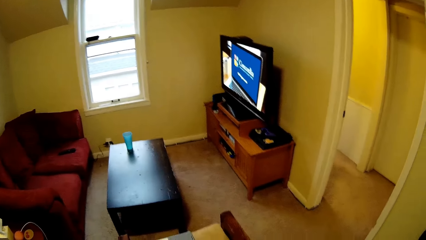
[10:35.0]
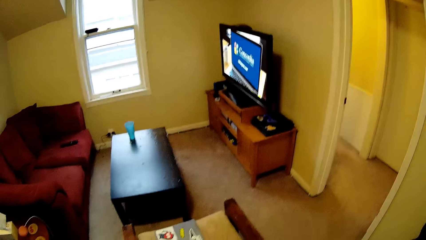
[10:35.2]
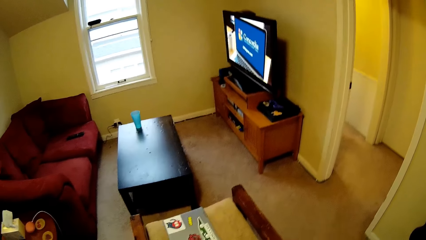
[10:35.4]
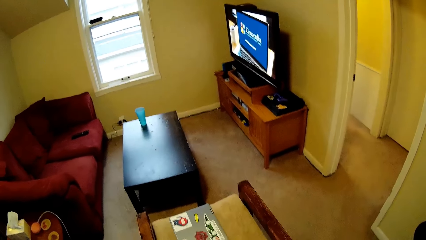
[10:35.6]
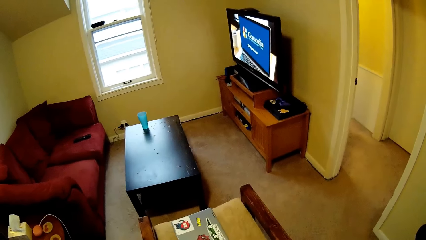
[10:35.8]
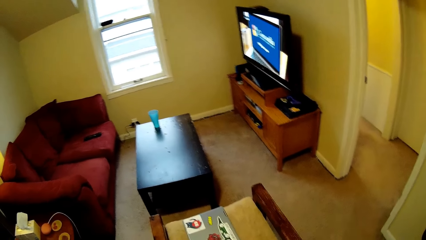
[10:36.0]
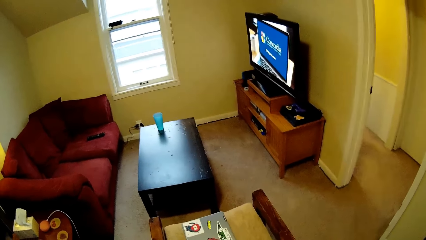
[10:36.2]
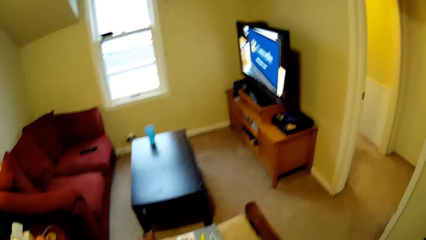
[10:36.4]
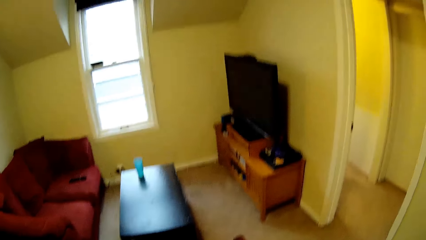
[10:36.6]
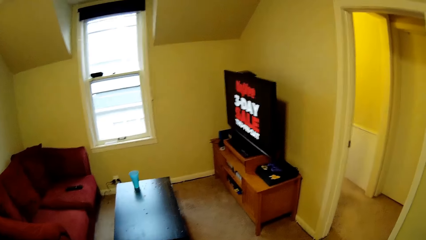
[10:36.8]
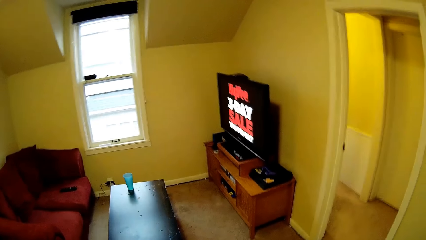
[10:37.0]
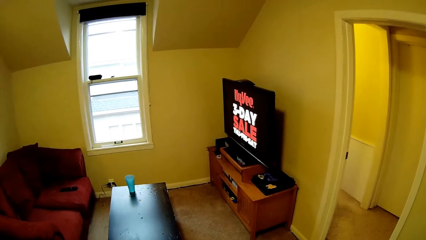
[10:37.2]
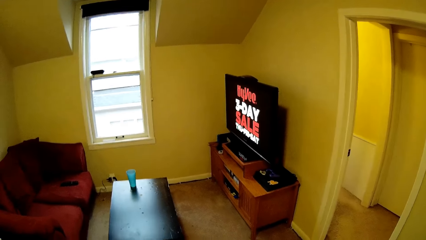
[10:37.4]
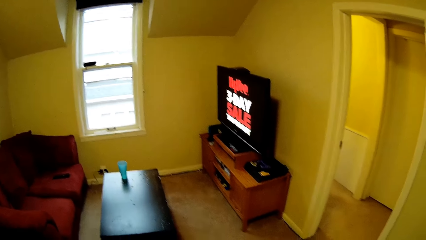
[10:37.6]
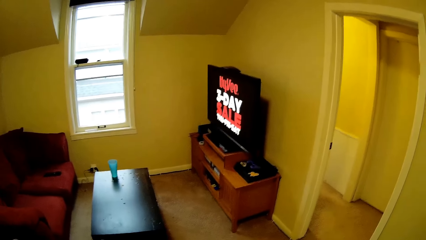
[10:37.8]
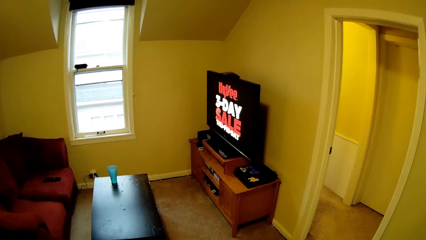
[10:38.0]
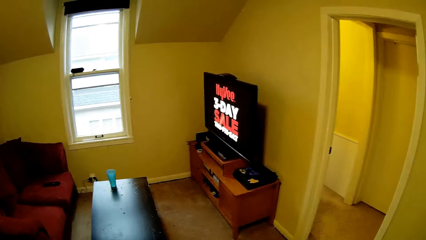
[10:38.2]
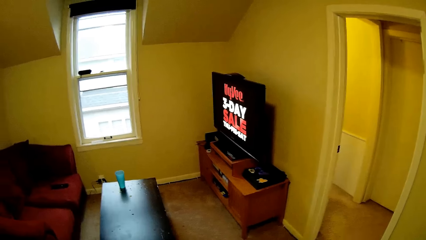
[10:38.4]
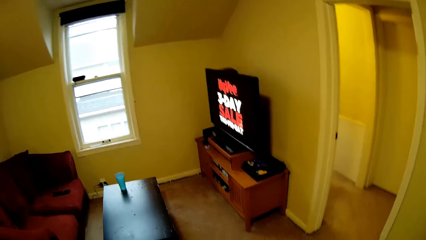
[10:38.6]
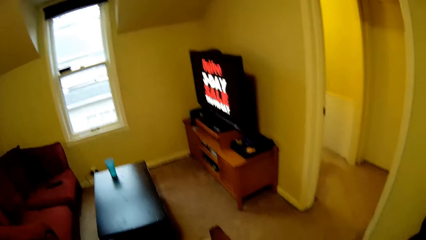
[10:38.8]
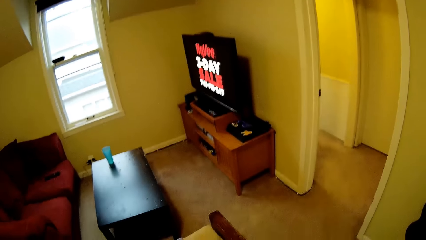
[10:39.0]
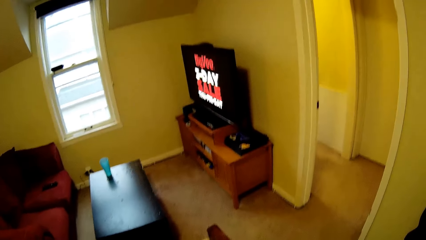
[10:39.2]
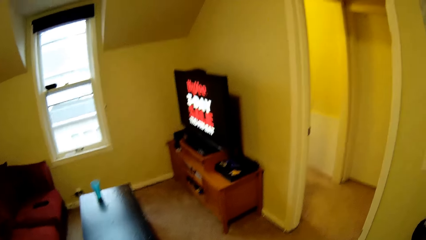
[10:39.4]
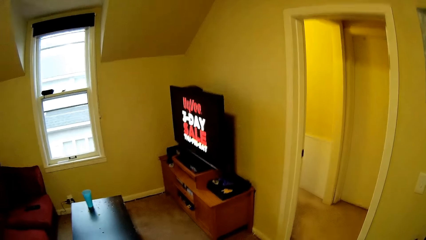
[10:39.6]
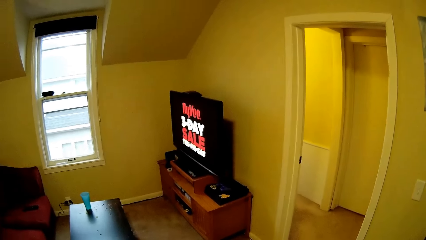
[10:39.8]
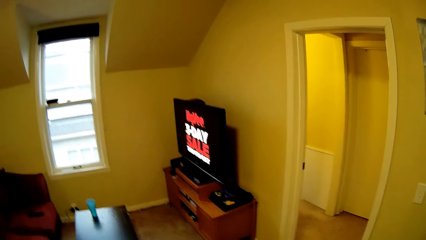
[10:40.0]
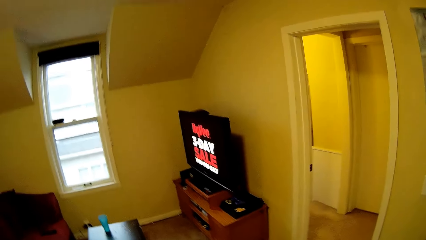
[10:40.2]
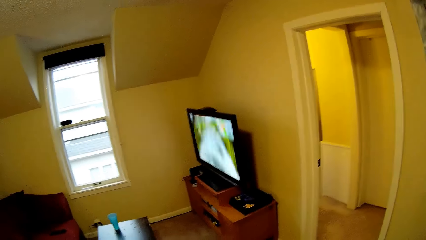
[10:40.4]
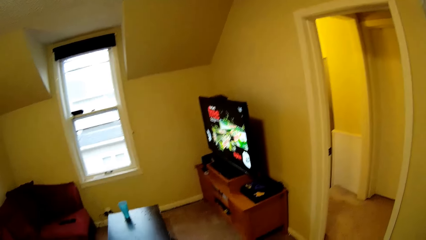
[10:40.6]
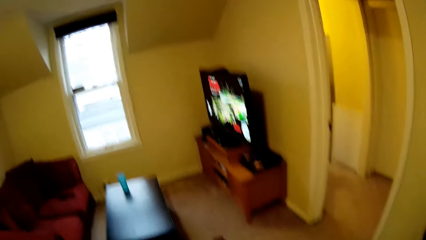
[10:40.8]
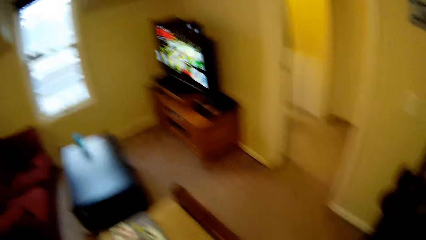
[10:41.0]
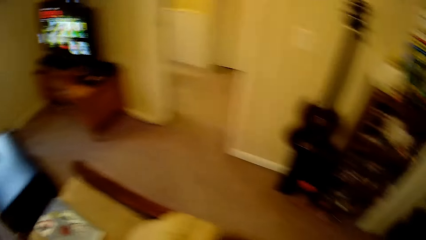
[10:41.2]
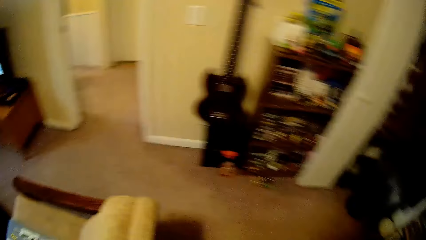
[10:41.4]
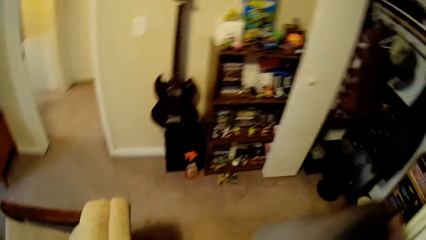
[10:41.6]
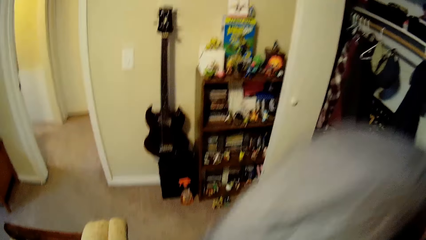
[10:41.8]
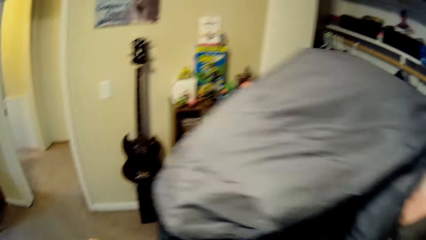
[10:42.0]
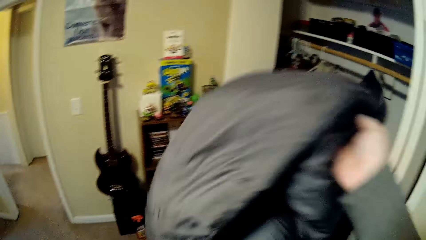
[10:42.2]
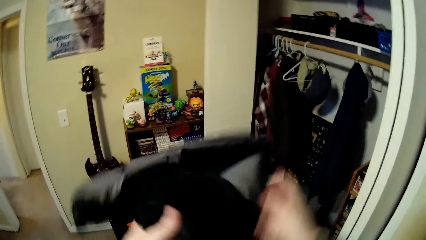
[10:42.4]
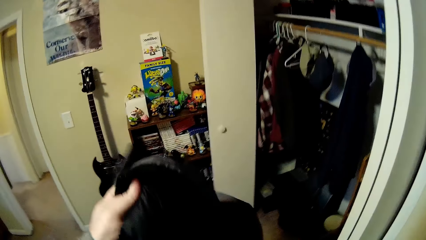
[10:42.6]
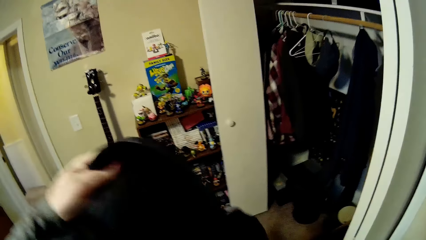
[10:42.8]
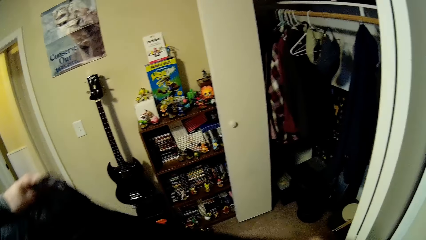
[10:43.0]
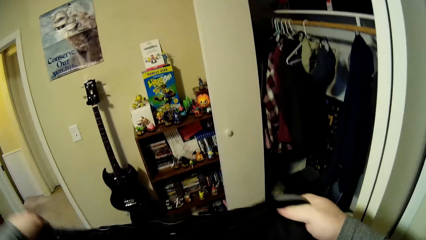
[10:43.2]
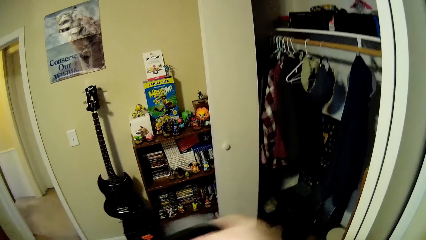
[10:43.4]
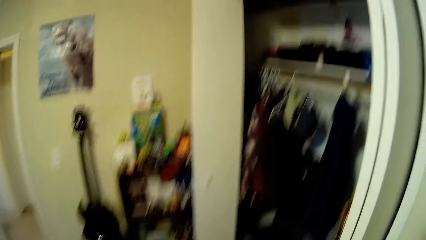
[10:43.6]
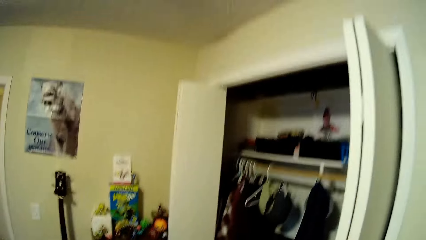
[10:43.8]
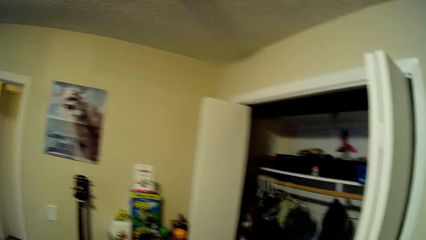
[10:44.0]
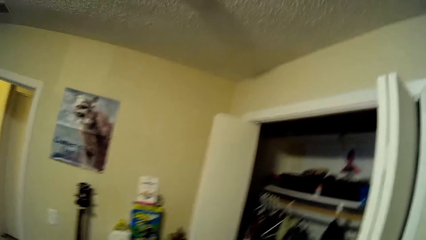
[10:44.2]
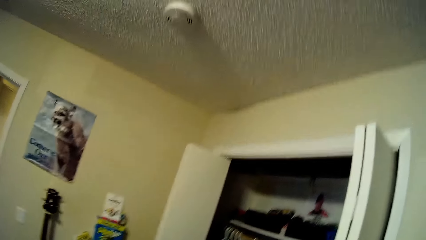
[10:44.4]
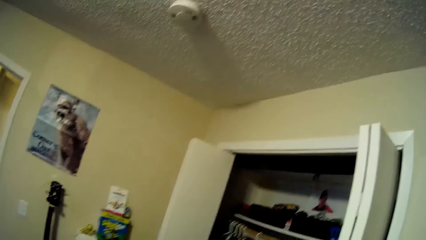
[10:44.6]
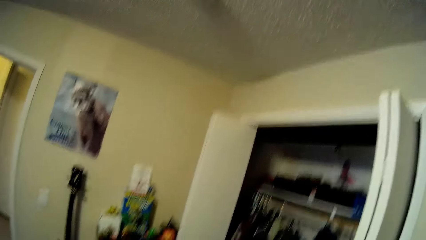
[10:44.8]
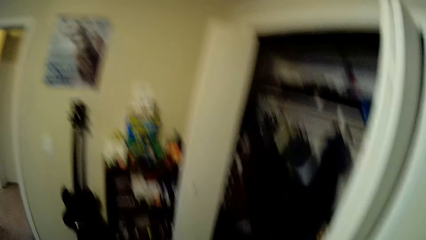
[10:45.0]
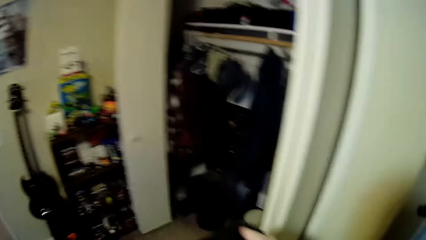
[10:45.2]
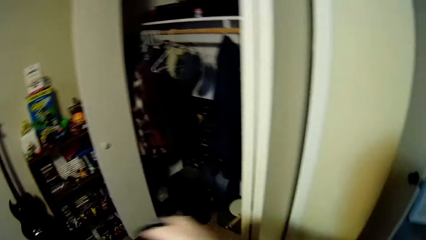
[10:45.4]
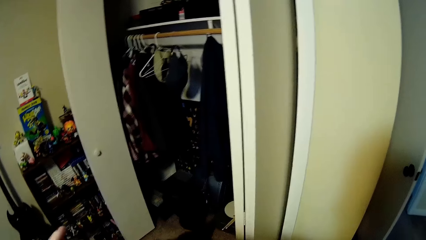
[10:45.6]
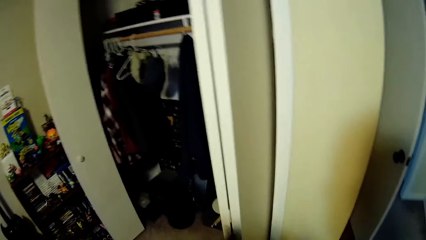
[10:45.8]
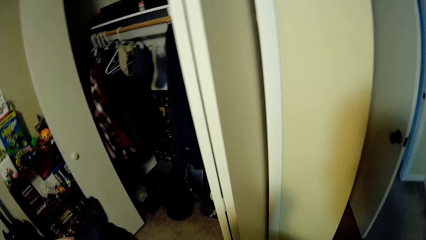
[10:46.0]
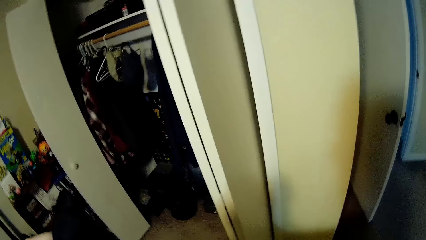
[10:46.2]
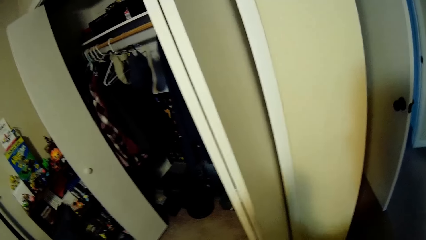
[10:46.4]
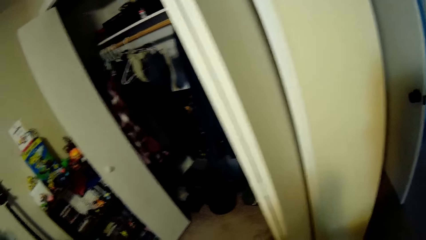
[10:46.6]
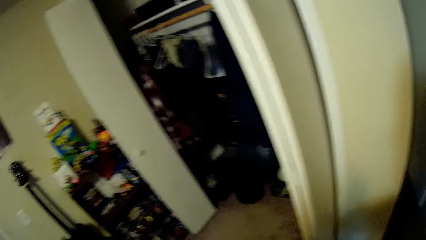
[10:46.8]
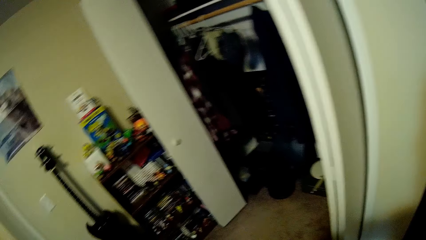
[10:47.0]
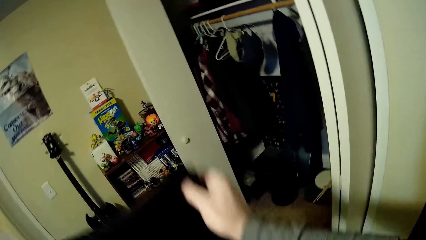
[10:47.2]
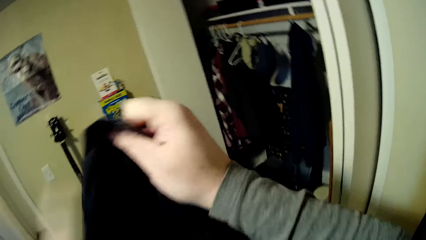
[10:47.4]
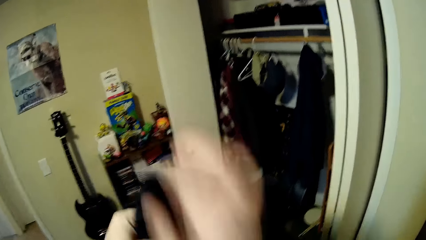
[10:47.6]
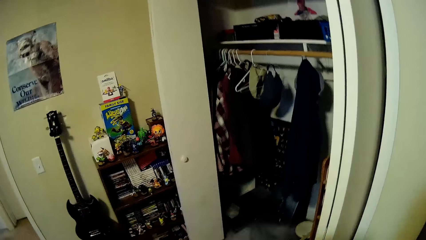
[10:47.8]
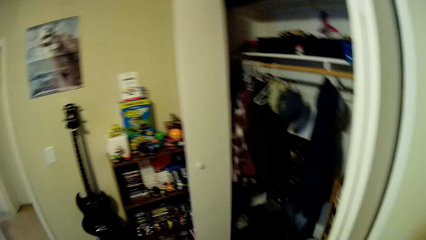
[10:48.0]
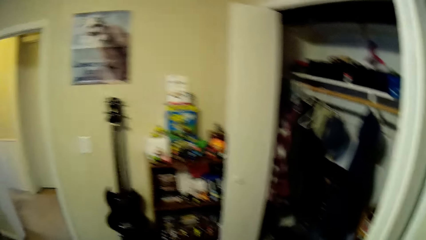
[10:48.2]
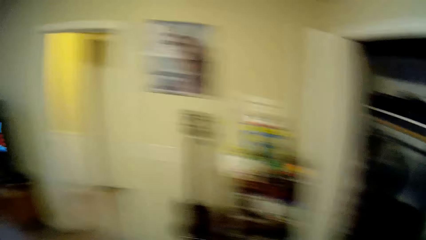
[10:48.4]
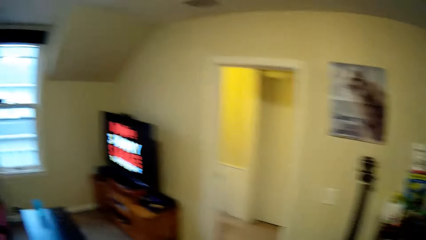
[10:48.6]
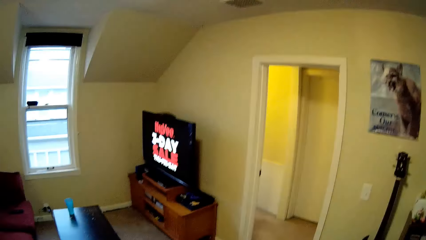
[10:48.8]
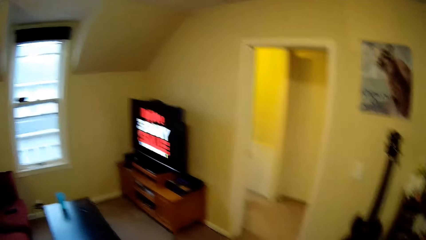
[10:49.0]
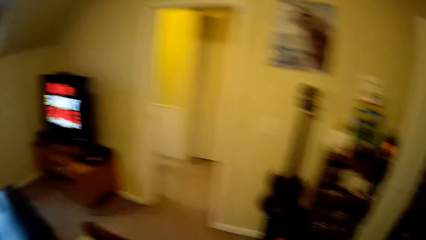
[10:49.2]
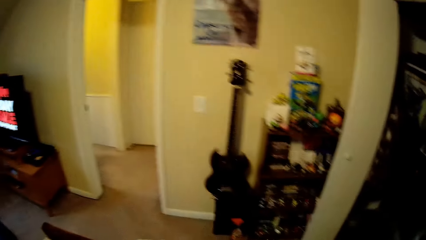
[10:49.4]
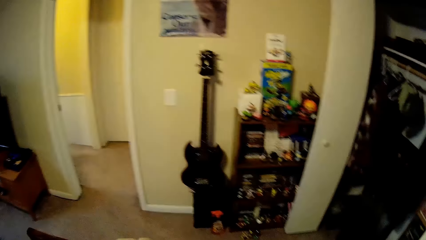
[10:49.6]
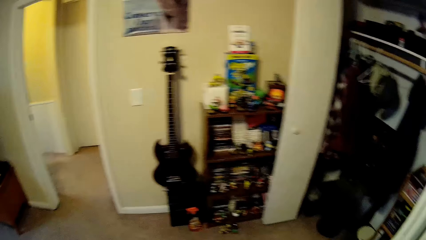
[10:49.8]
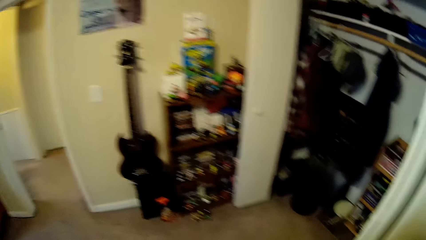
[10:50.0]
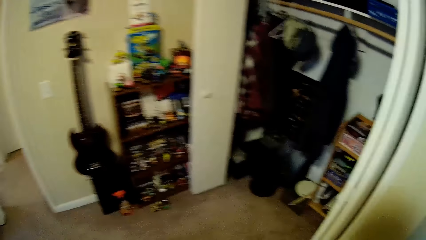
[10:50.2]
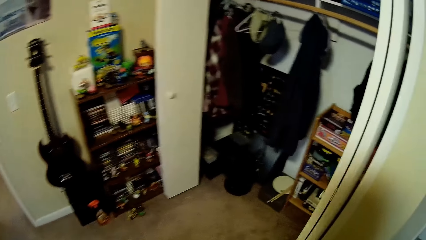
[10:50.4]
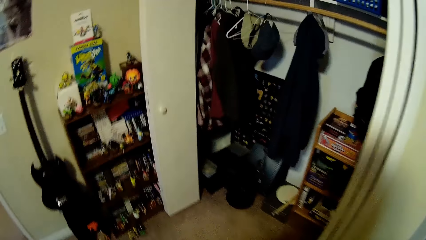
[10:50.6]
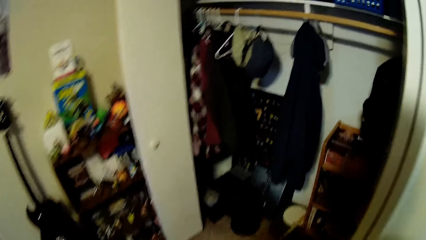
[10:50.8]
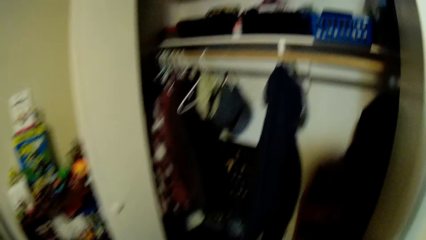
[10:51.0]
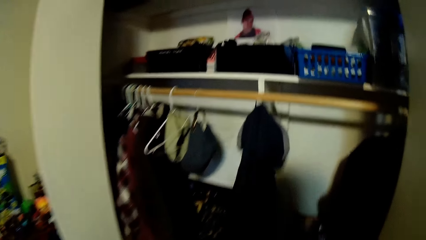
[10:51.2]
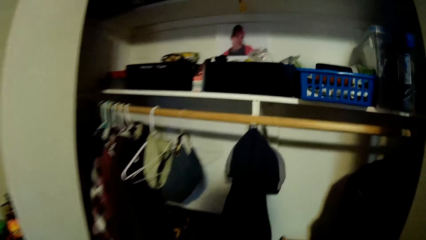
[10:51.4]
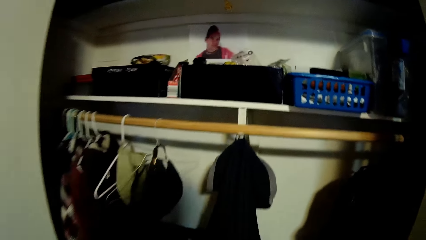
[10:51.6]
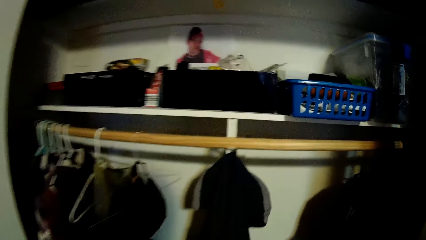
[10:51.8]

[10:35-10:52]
The camera wearer walks around a room. He carries a jacket. He holds a piece of cloth with his hands. He walks around the room. He adjusts the piece of cloth with his hands. He looks around. He walks around the room.
